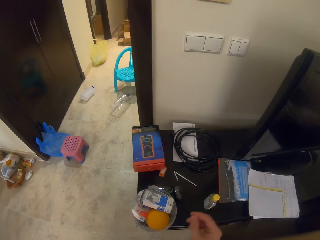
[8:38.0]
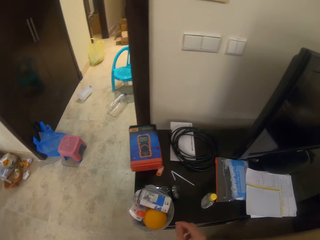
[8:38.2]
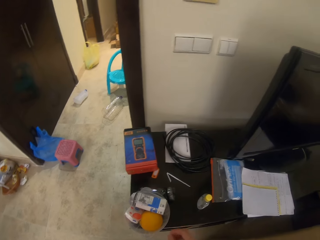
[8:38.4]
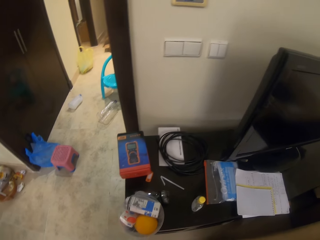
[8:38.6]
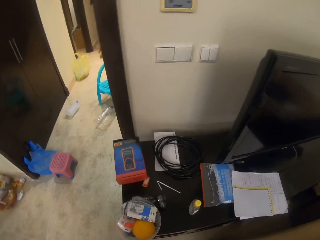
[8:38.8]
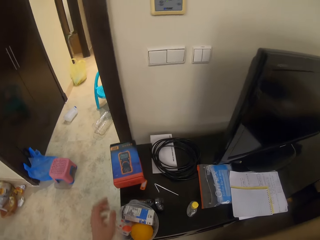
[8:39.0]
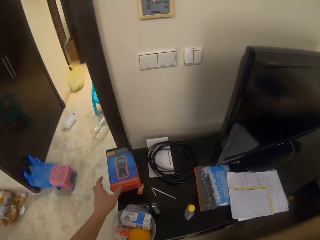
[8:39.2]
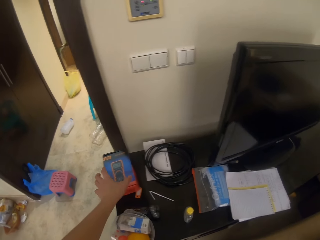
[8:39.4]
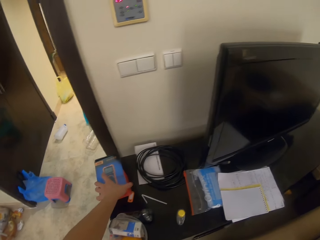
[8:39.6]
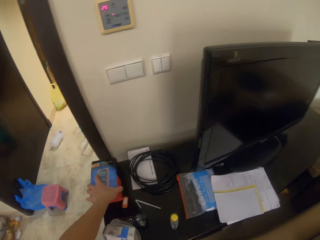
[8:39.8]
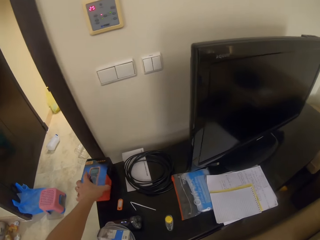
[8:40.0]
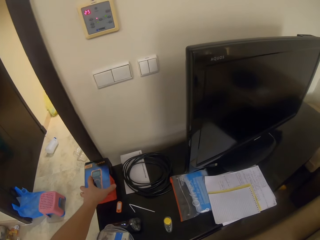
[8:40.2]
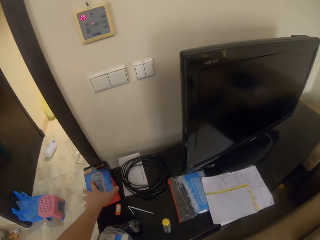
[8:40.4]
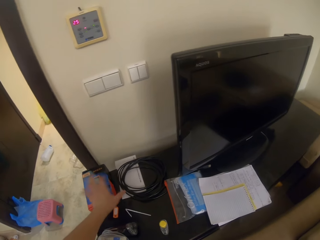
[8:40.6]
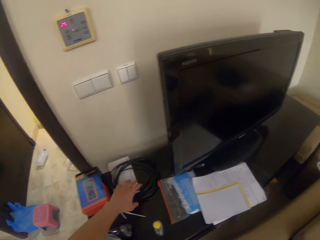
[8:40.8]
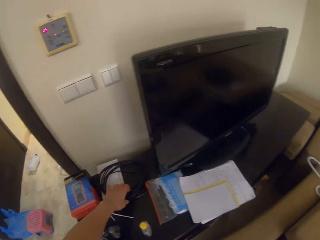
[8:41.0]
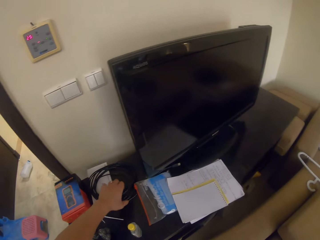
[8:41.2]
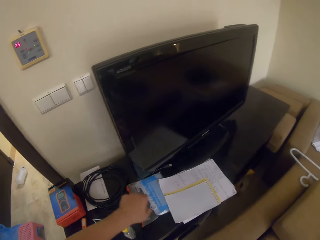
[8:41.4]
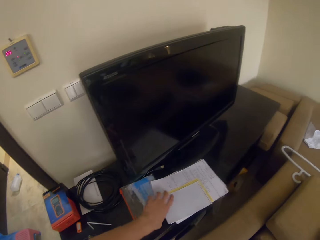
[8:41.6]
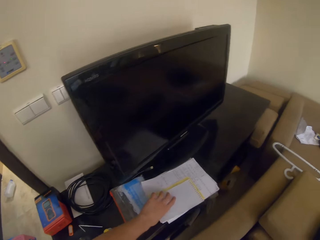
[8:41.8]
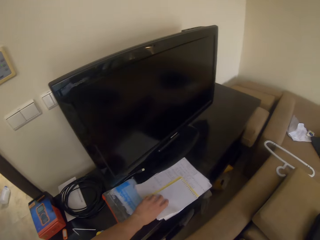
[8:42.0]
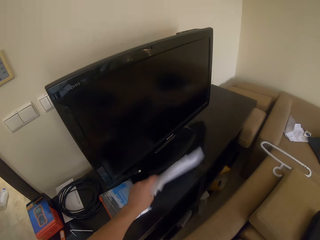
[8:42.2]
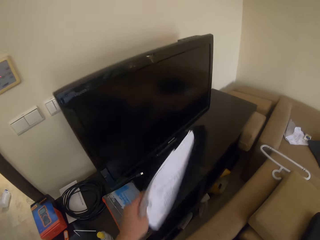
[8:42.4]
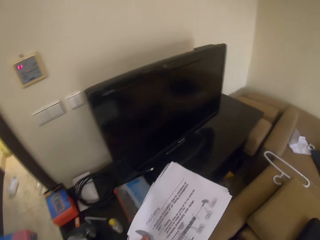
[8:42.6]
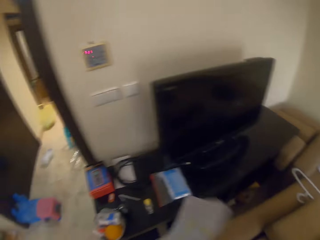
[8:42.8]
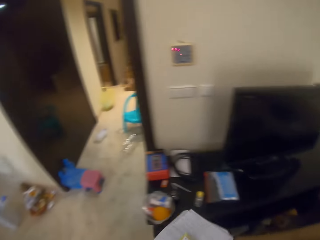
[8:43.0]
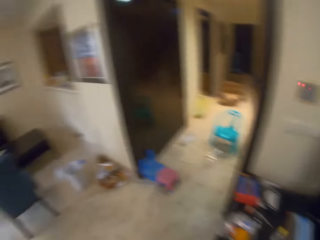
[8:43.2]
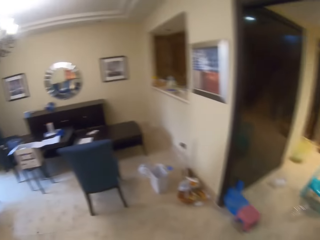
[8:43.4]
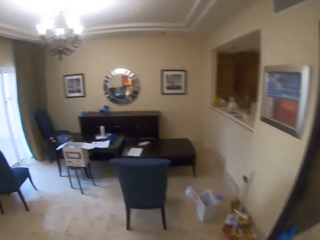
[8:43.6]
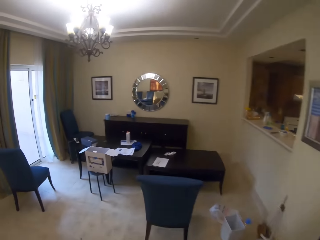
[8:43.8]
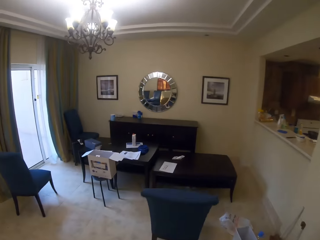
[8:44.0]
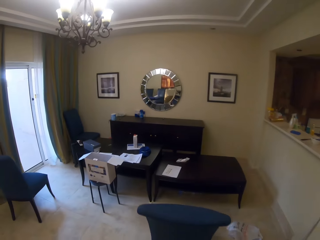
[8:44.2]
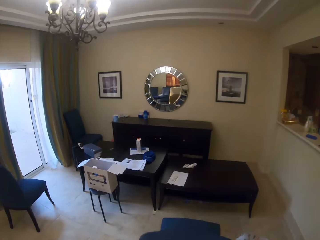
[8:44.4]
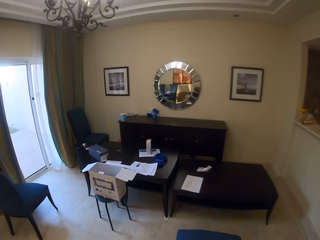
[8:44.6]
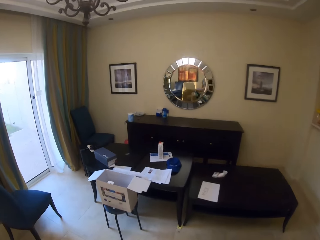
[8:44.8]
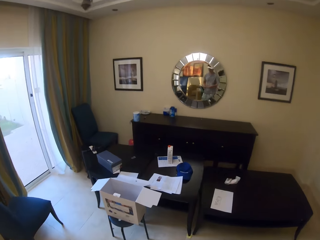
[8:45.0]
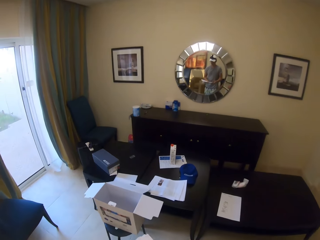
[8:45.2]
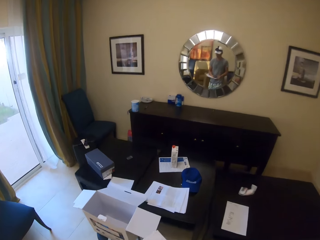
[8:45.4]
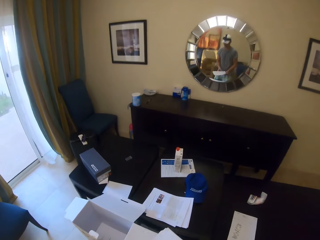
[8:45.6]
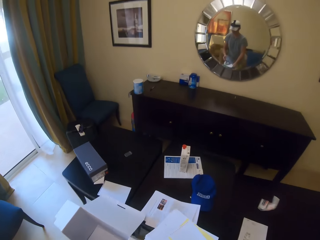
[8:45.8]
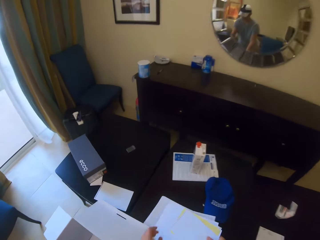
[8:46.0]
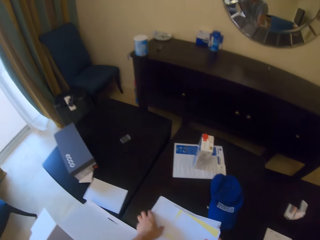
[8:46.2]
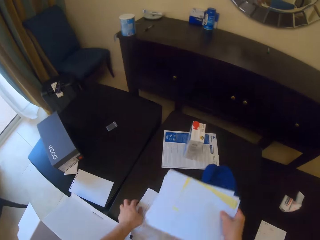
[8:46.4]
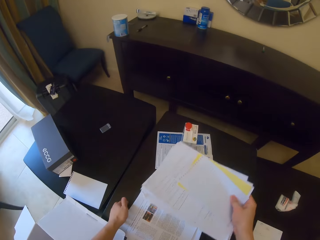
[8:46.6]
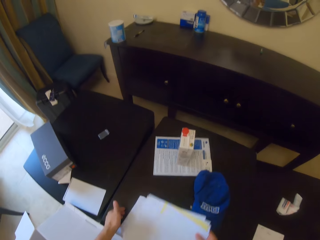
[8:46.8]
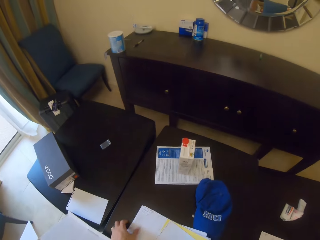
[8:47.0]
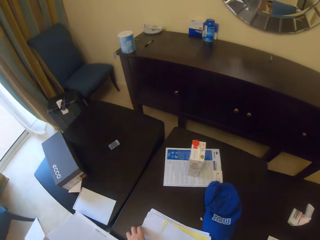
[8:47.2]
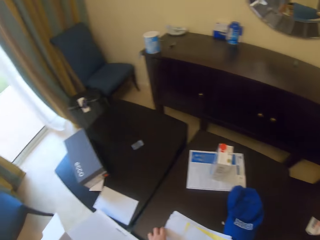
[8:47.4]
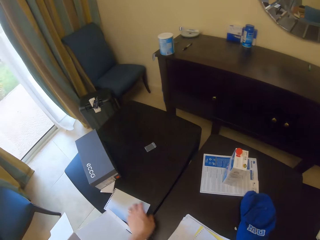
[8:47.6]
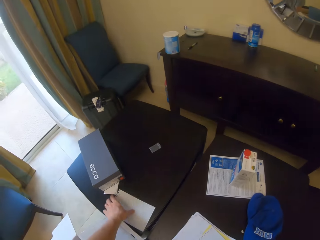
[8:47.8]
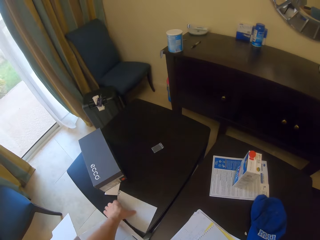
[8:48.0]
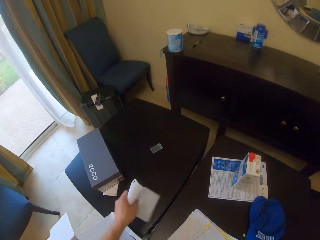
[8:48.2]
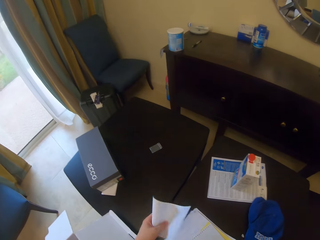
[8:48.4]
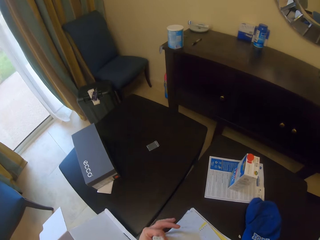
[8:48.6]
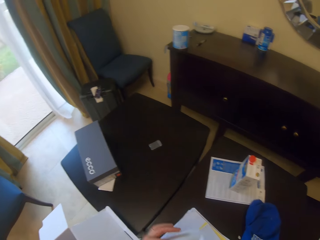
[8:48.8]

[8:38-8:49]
The camera wearer moves a box. They pick up papers. They turn back. They walk forward. They place the papers on other papers.

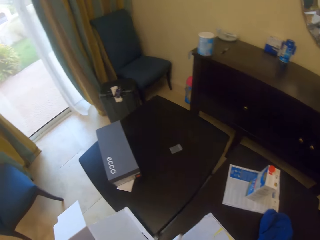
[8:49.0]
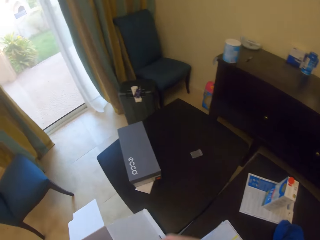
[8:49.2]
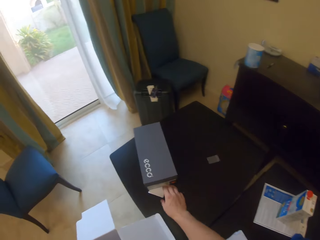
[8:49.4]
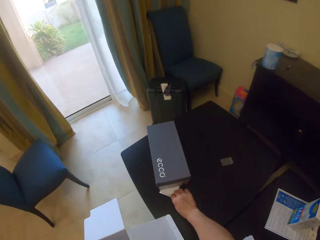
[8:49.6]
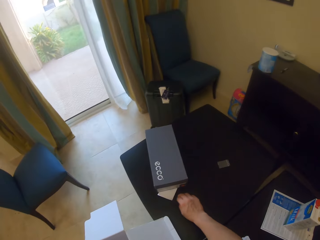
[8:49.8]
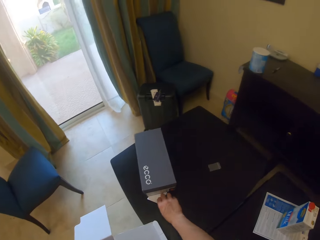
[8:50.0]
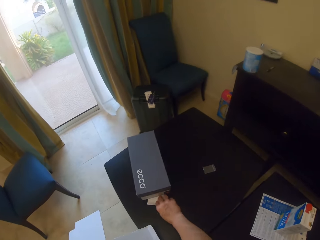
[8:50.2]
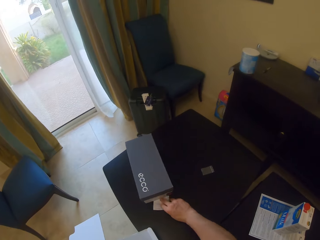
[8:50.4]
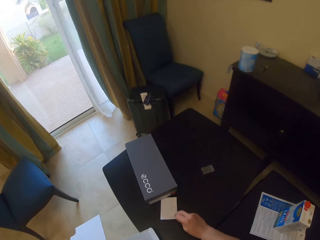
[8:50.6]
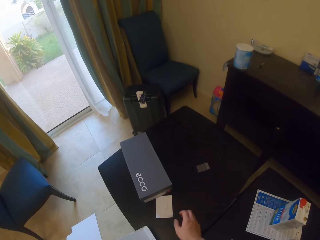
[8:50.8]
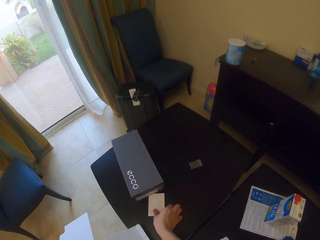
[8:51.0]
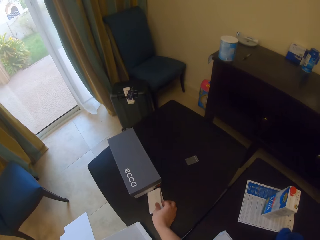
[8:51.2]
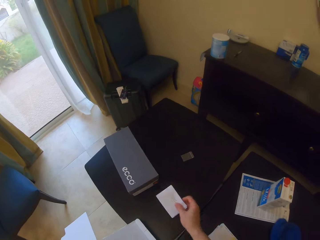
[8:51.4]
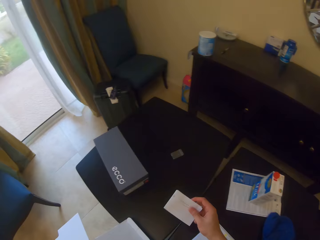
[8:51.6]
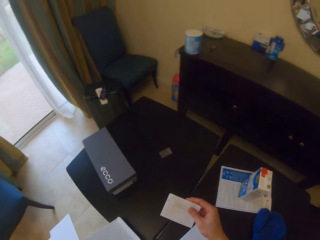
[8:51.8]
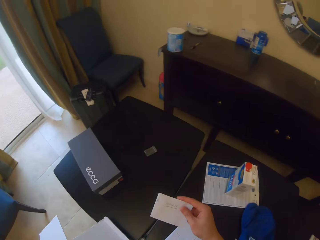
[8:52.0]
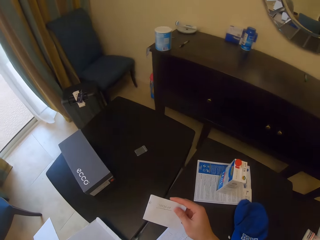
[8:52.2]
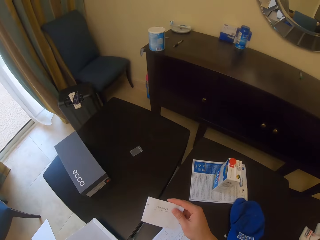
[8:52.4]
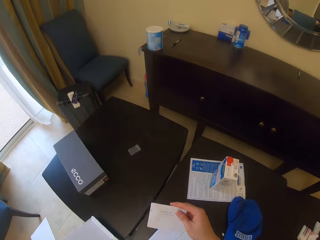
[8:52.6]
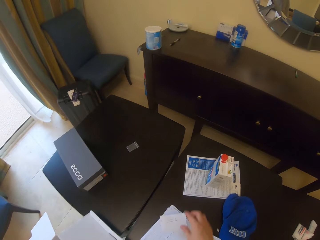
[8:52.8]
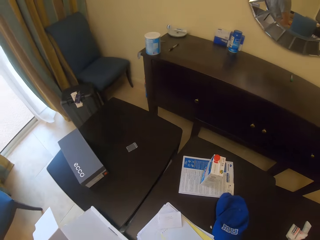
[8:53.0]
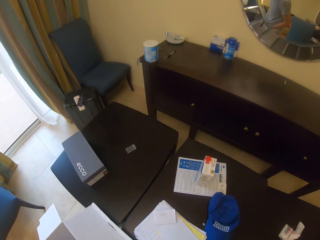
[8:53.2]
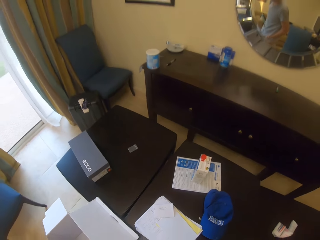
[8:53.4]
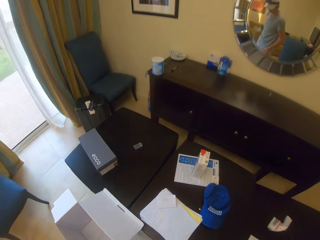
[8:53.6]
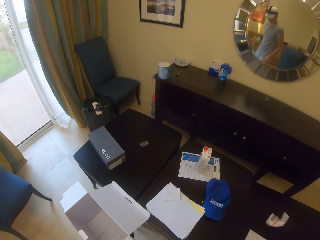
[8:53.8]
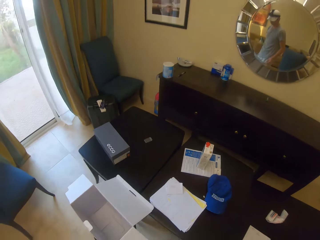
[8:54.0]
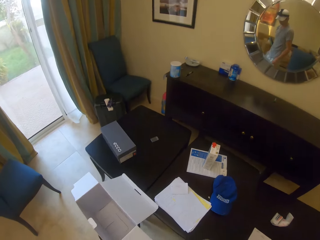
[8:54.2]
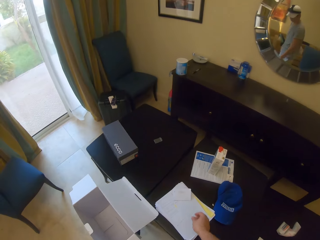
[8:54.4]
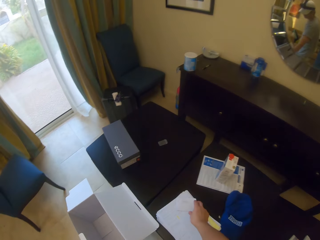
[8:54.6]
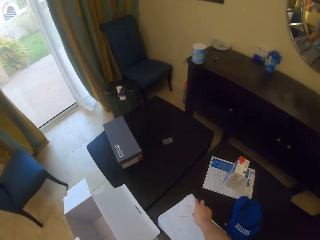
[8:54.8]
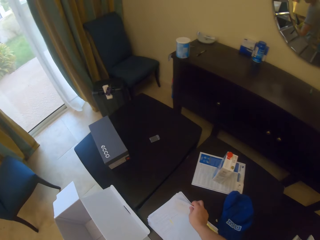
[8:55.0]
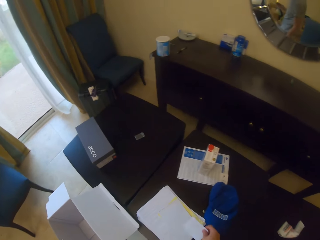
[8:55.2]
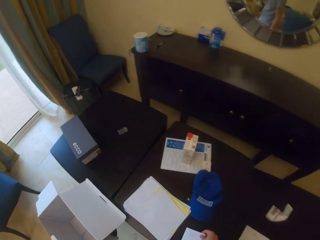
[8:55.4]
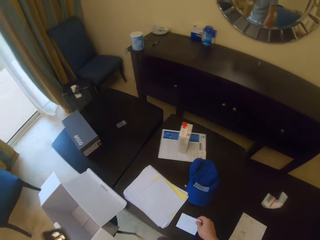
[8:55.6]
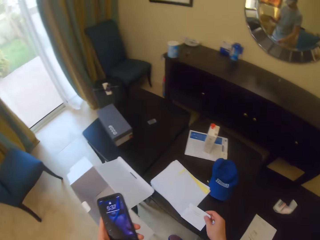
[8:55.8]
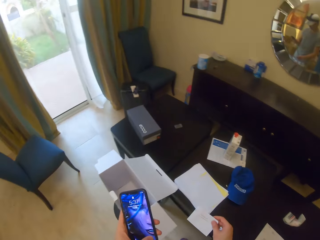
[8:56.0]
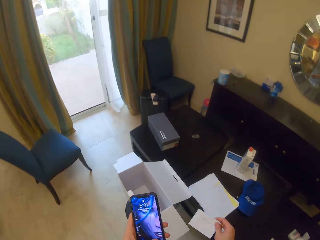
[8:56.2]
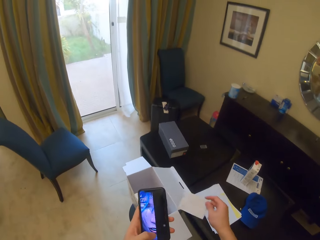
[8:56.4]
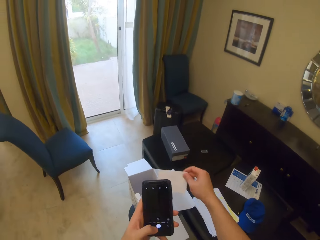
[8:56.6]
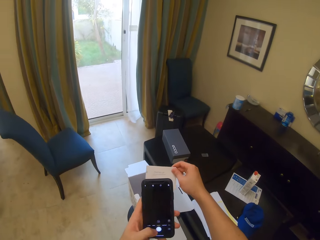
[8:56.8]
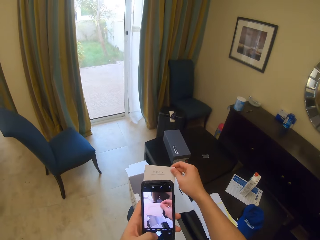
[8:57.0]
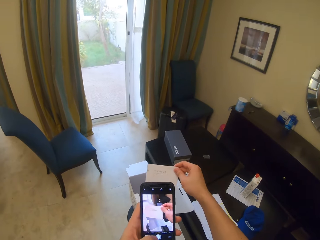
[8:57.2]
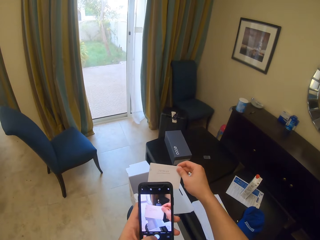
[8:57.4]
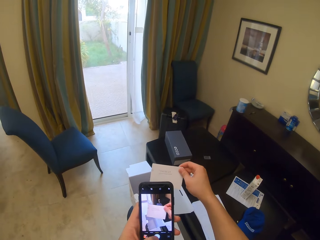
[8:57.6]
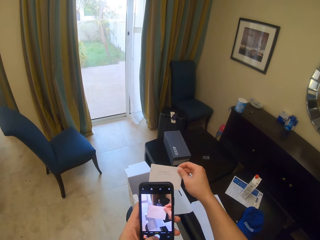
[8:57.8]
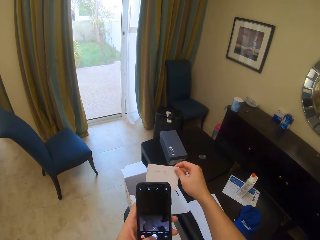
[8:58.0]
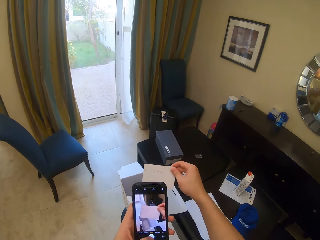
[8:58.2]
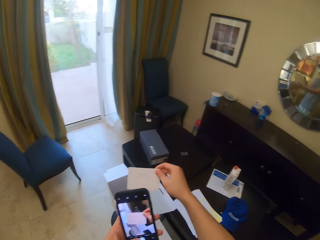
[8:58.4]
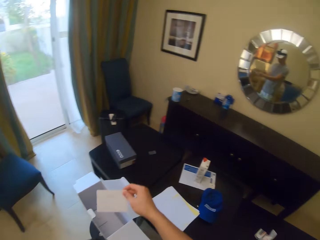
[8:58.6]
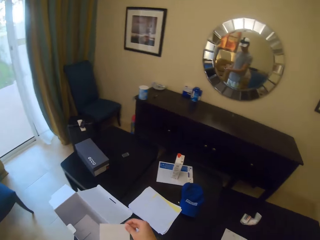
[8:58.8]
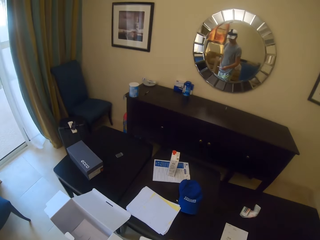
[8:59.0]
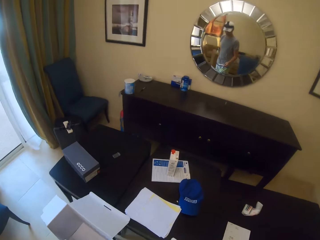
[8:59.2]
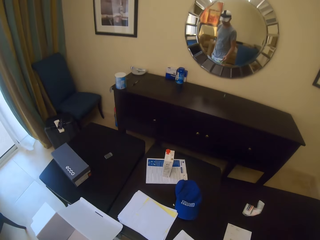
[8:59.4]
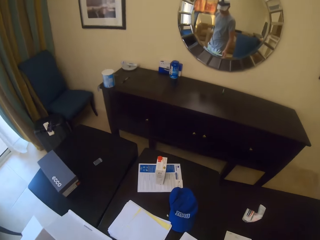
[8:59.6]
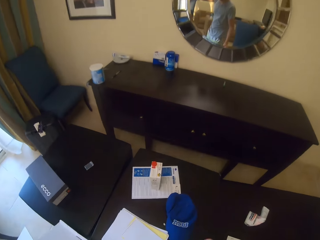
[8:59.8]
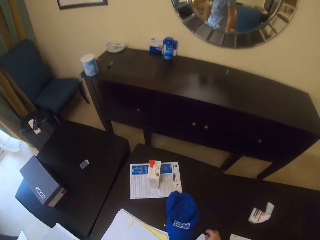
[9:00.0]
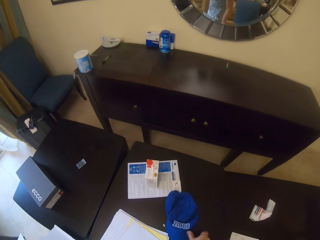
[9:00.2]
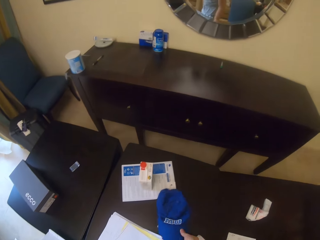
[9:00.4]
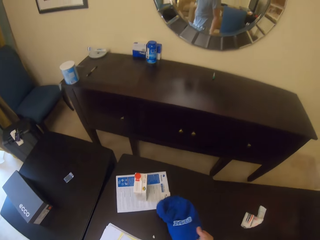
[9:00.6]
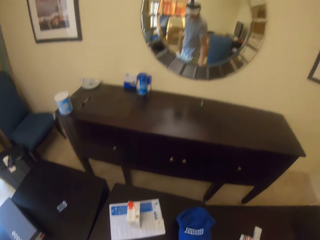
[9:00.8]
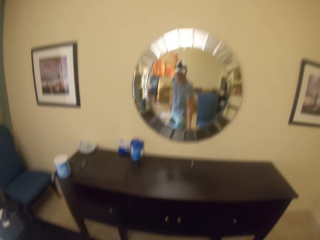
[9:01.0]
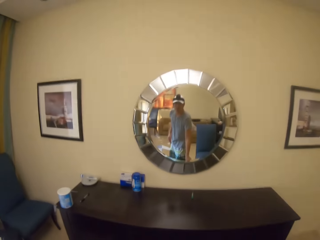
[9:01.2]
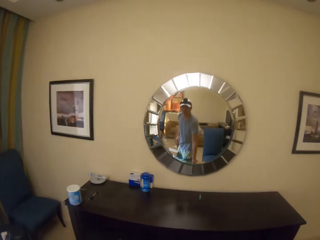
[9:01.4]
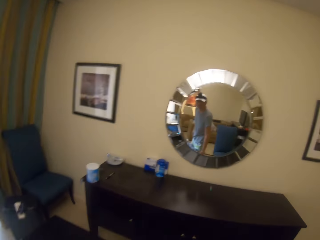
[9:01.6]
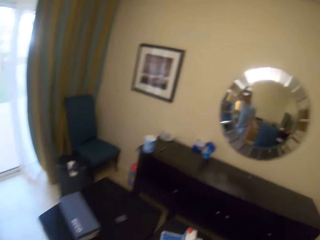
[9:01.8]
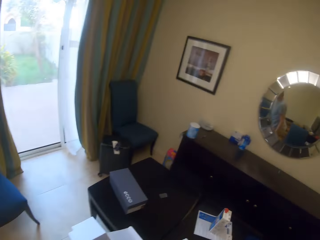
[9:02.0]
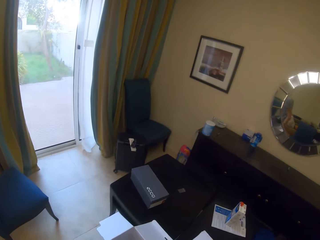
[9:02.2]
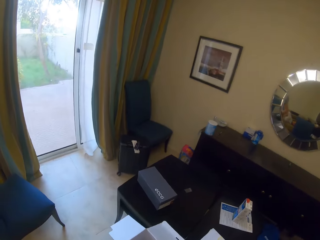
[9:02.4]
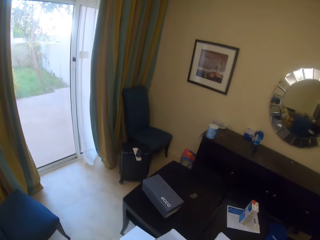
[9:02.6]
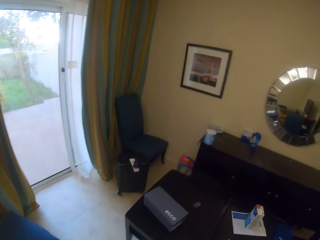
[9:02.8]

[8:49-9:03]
The camera wearer picks up a paper. They drop the paper on other papers. They pick up the paper. They operate a phone. They pick up a cap.
